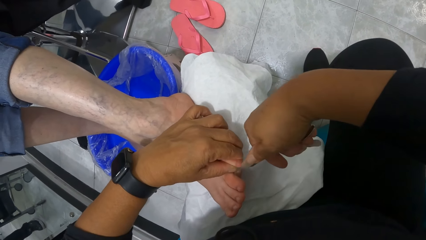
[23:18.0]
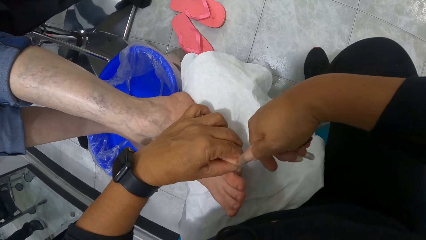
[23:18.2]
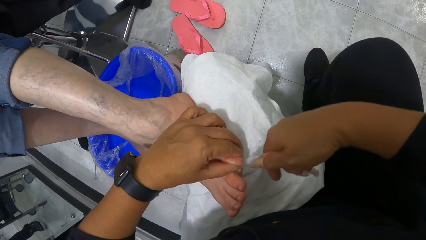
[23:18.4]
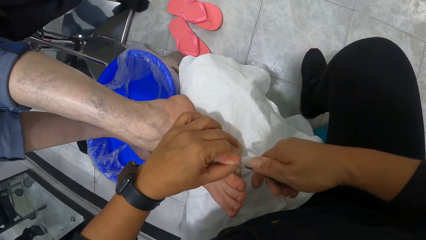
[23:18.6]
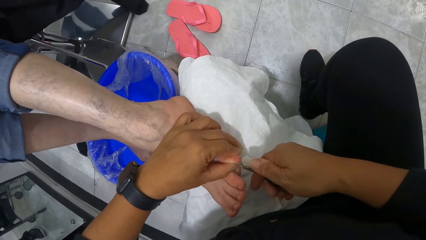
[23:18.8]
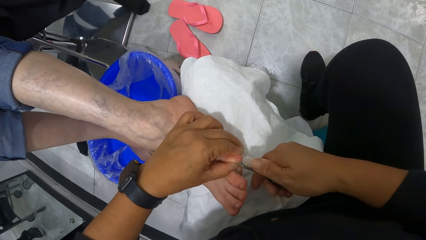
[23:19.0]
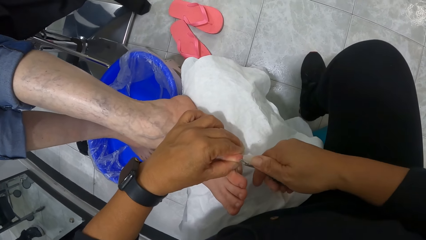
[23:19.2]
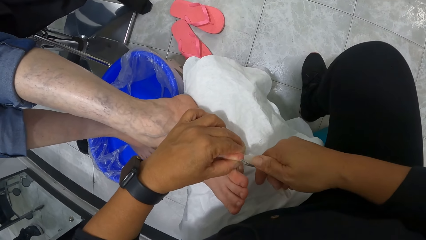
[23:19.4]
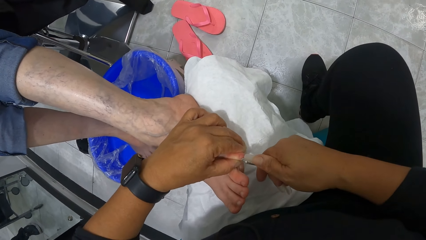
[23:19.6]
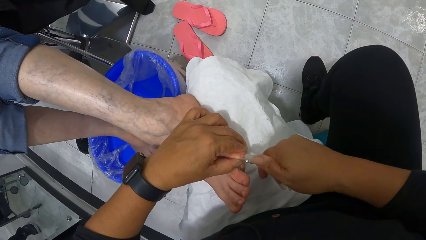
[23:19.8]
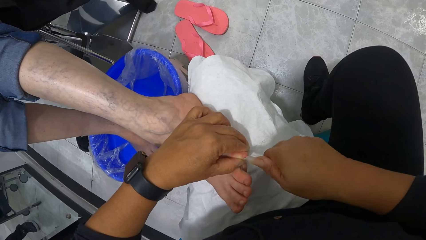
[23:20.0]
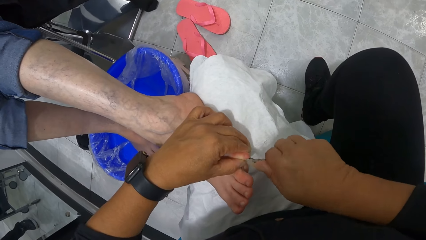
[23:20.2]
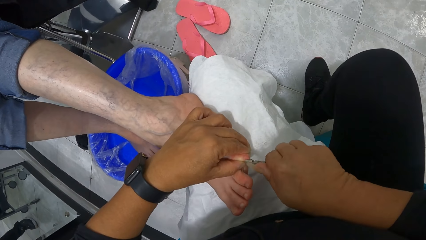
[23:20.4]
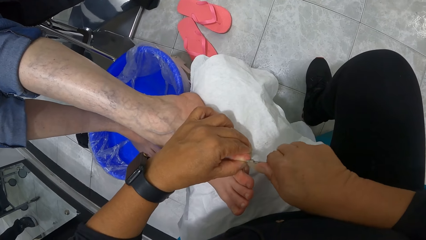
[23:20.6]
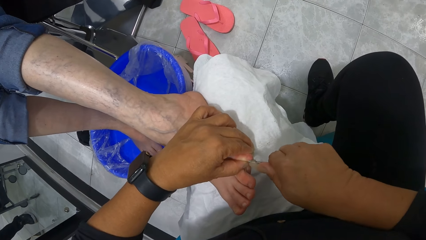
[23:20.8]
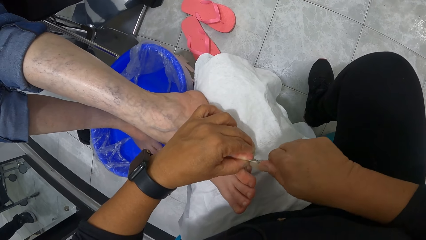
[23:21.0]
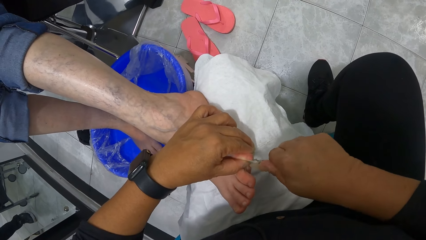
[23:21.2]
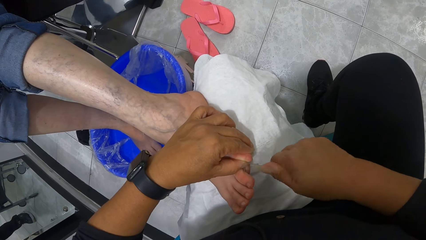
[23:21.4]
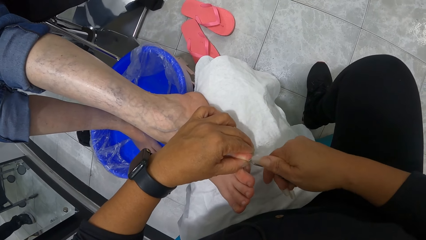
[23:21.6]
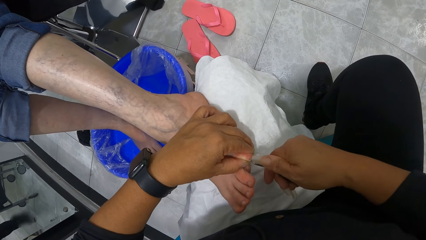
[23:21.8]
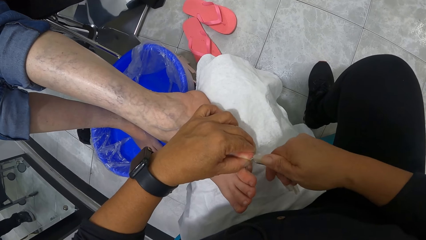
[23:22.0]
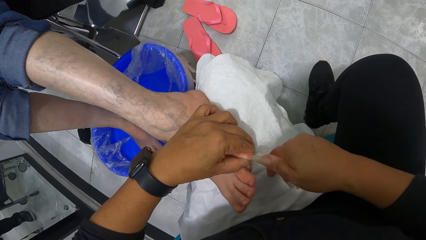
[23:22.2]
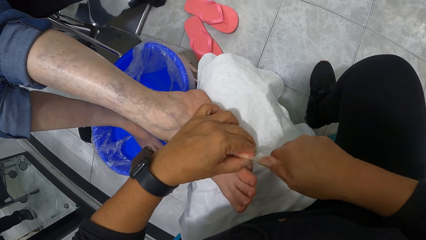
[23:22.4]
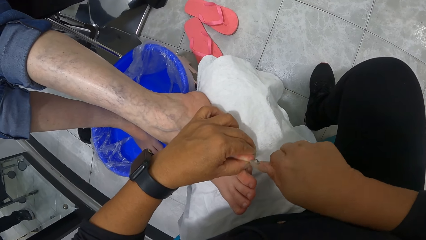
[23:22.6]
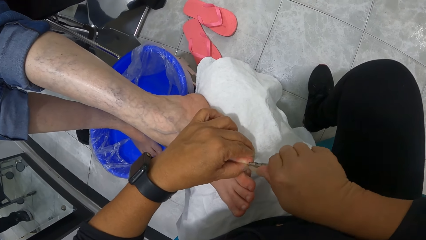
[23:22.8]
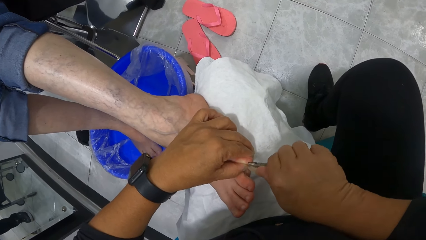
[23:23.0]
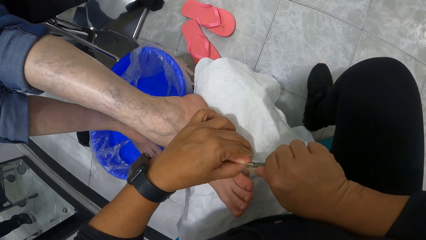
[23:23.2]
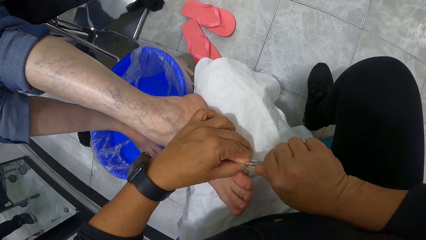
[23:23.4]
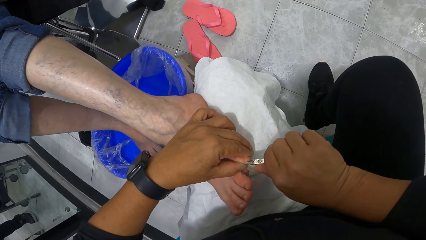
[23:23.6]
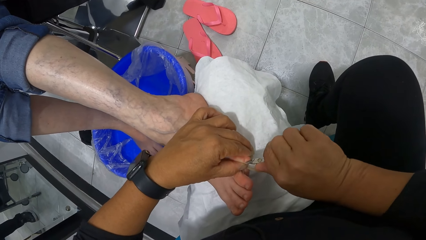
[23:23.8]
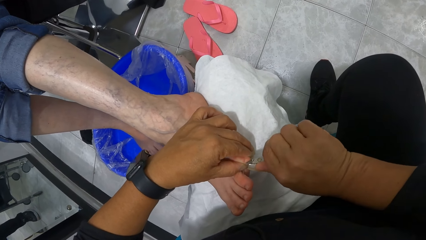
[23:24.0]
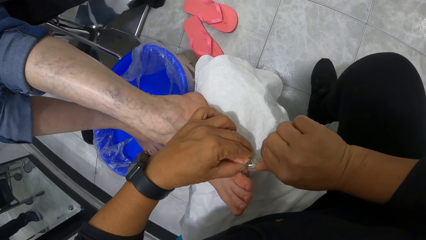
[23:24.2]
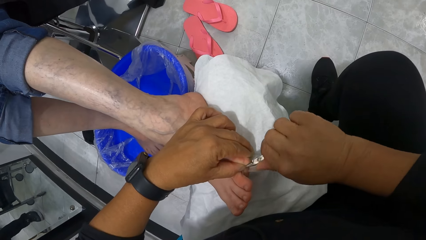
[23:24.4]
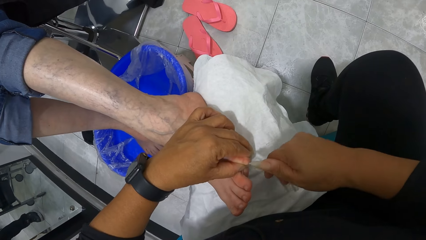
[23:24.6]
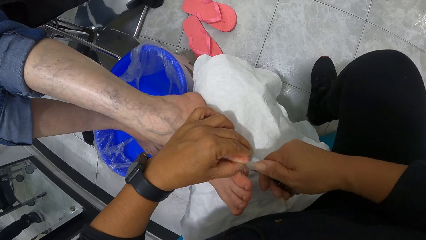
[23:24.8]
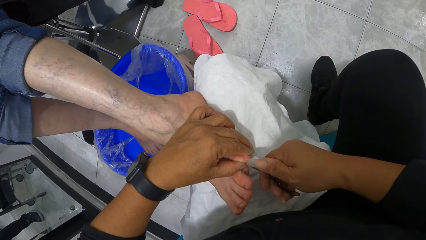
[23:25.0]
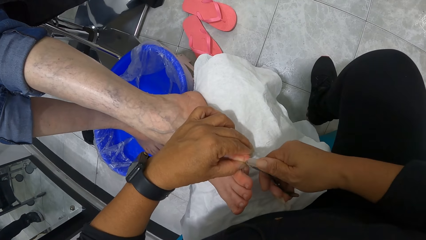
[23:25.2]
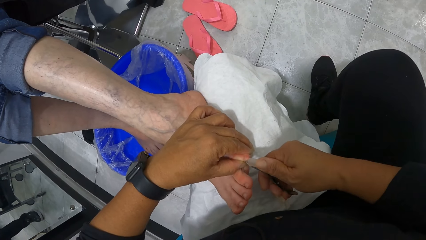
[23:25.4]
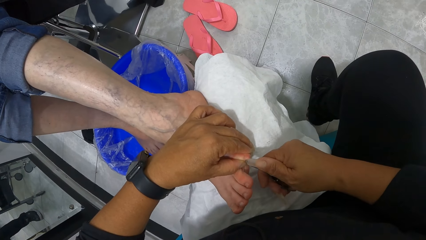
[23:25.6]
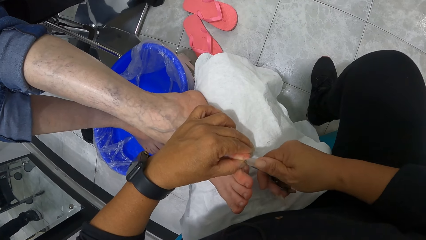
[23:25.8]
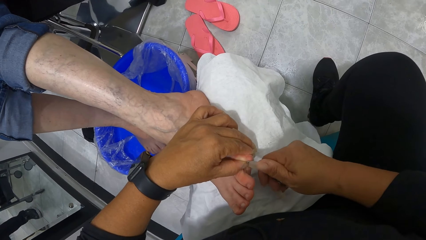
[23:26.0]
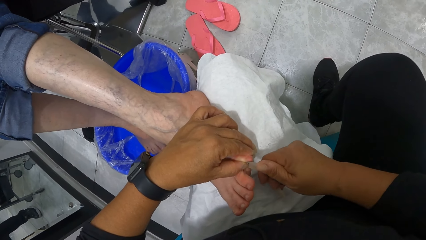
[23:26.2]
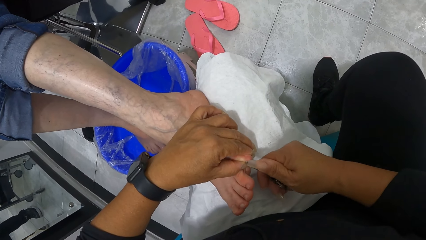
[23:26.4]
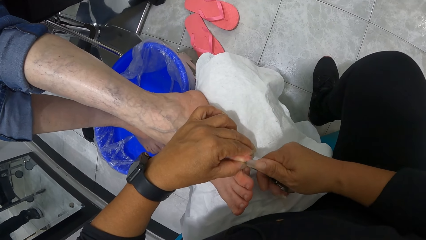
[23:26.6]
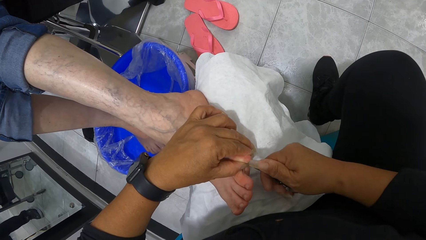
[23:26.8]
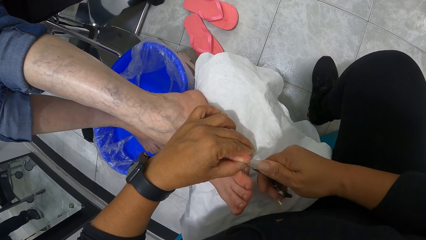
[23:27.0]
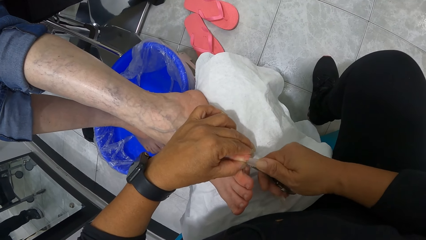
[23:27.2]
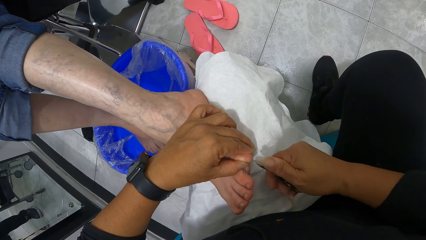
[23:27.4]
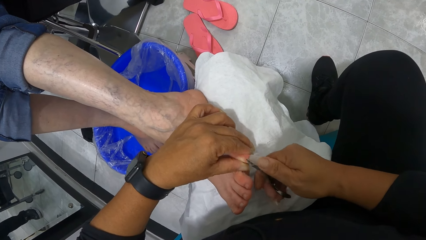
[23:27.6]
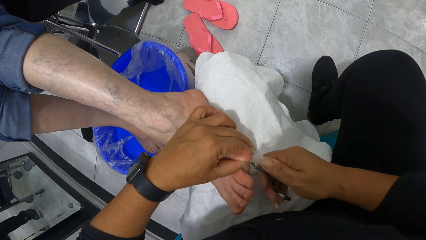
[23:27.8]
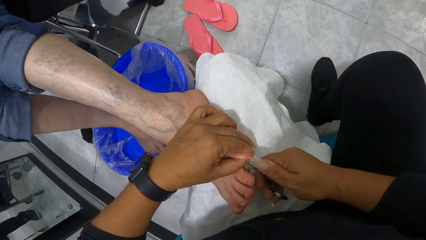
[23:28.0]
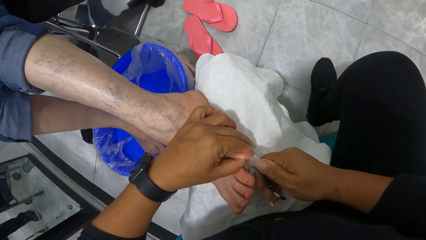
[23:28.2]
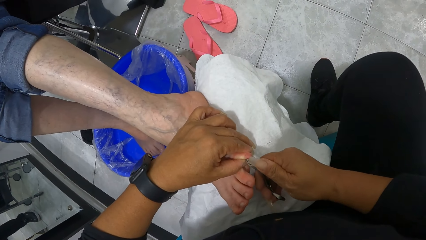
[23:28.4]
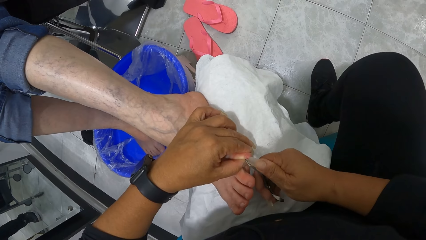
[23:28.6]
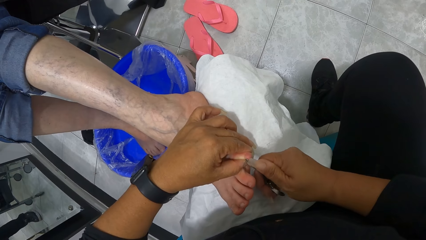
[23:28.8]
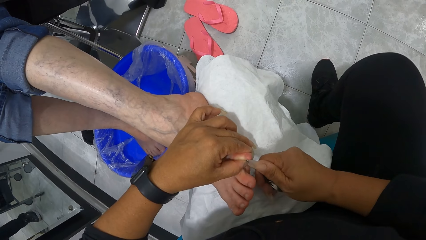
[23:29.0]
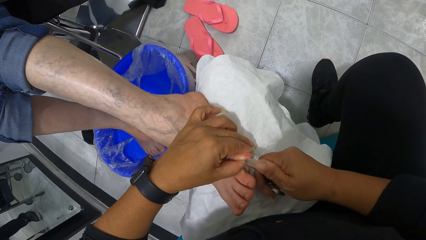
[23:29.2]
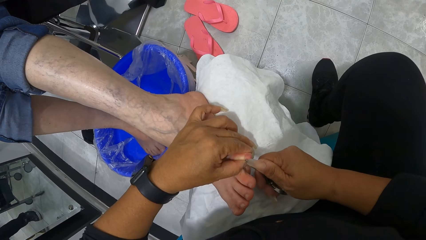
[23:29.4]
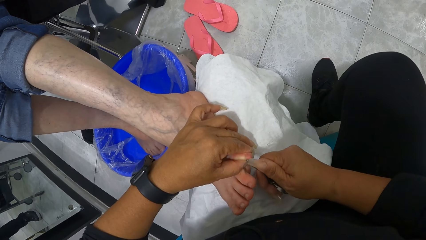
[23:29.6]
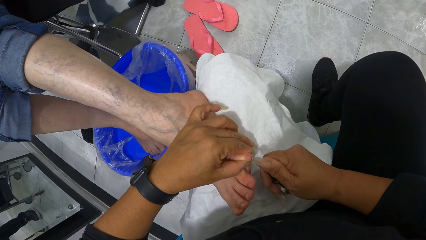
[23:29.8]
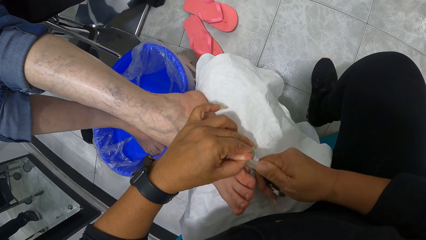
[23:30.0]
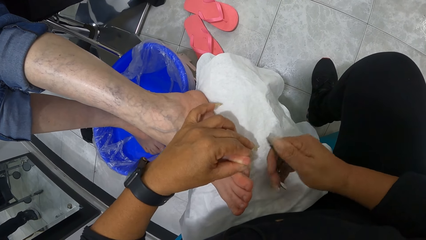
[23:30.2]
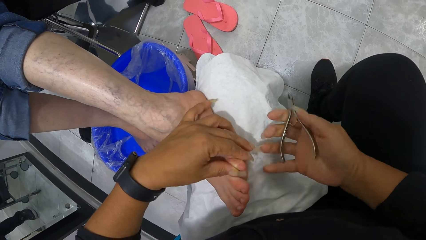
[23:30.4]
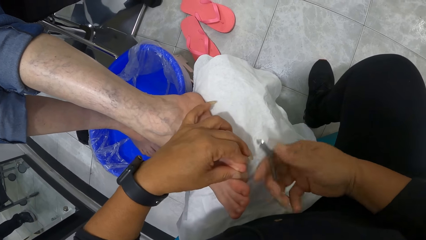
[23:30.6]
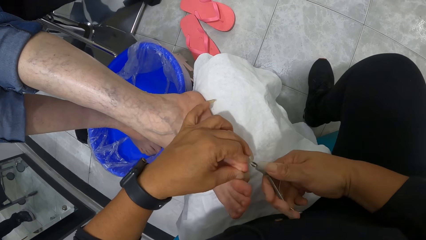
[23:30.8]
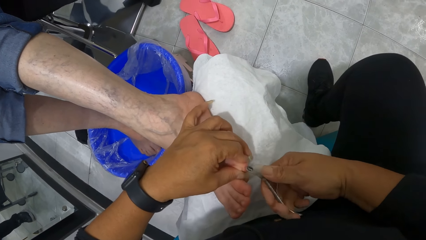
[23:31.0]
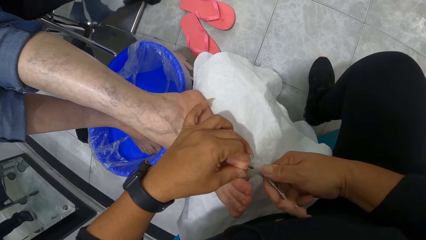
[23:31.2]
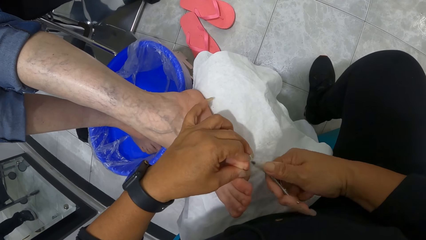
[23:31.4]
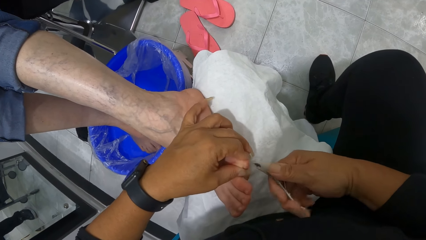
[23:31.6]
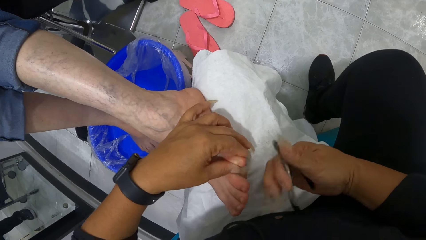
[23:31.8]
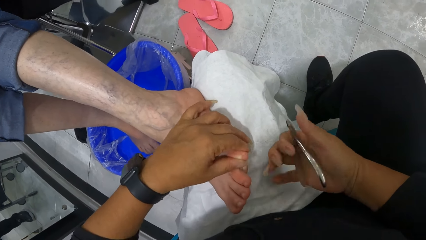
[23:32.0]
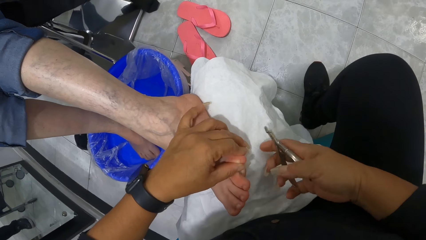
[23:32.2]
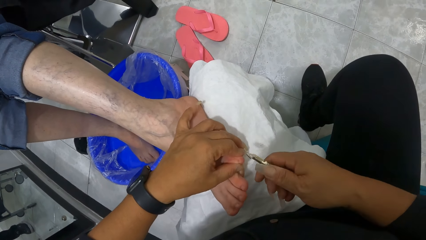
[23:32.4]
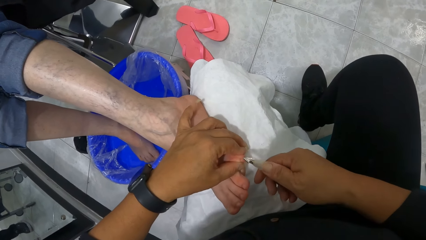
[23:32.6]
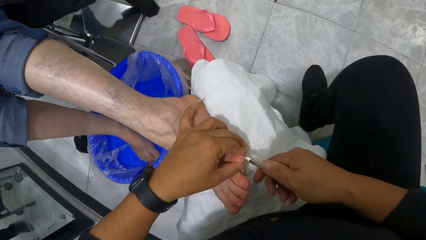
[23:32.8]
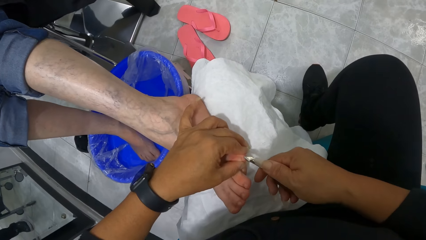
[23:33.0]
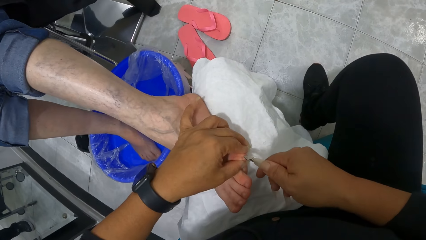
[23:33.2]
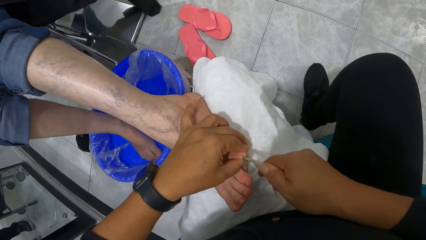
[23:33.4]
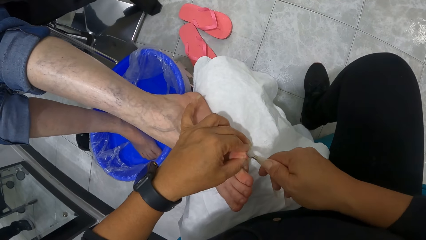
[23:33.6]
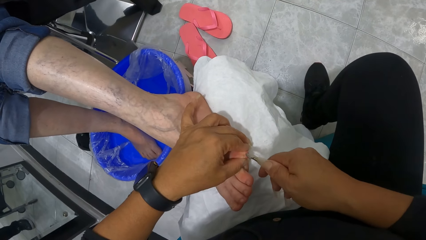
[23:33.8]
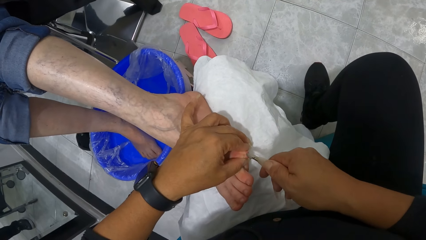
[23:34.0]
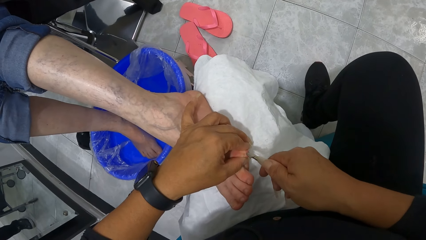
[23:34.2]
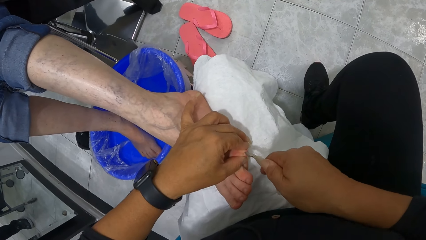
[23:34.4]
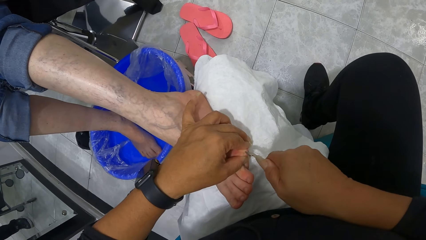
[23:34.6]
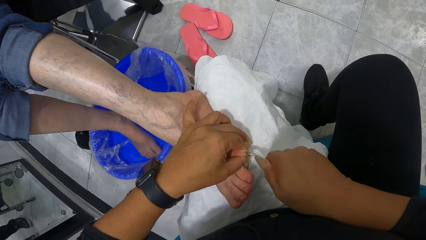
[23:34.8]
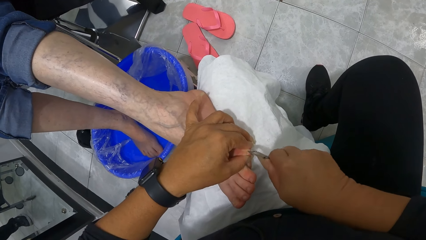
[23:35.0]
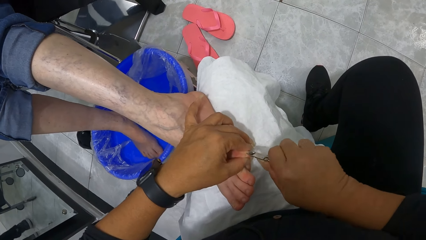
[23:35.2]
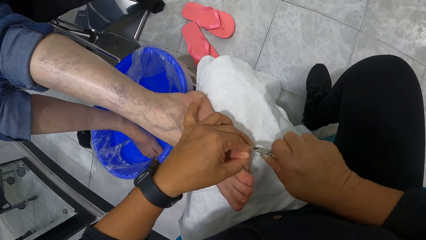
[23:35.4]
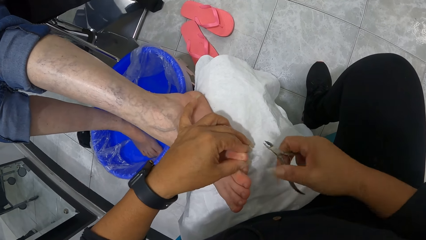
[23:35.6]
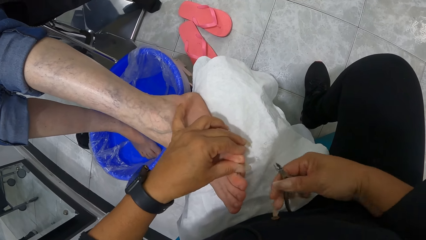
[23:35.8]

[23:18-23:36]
The camera wearer adjusts the scissors on the hand. They cut the nail with the nail scissors. They adjust the scissors on the hand. They cut the nail with the nail scissors.
